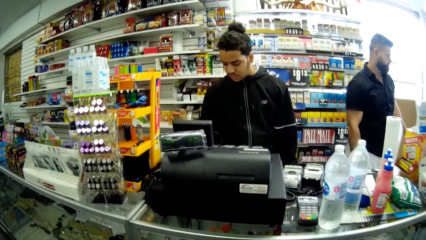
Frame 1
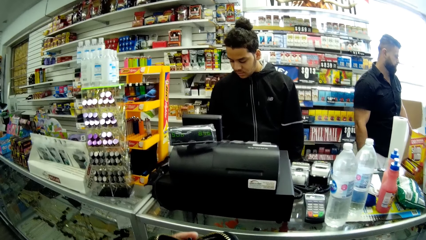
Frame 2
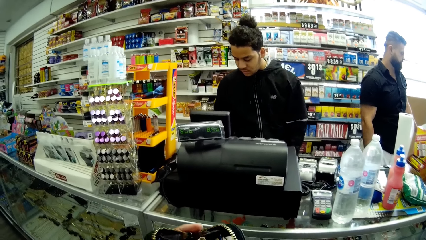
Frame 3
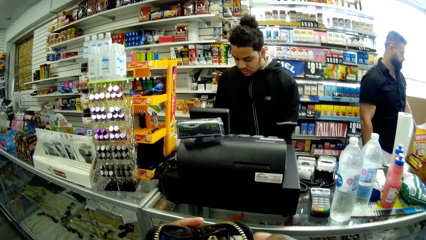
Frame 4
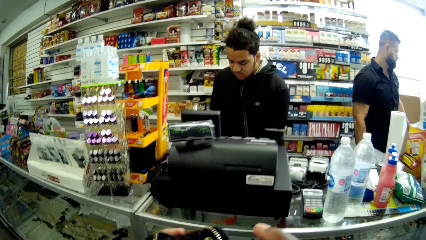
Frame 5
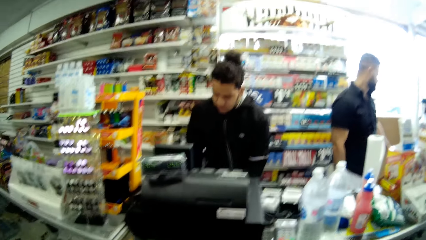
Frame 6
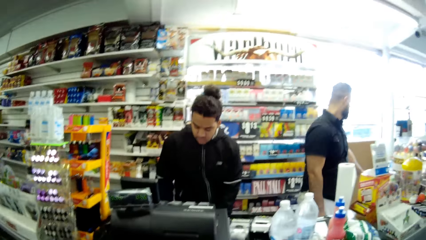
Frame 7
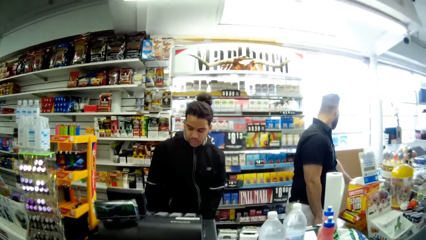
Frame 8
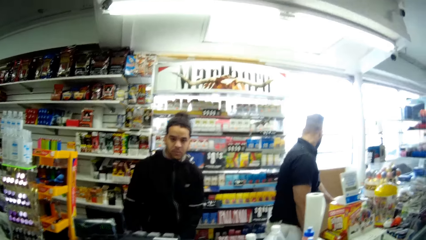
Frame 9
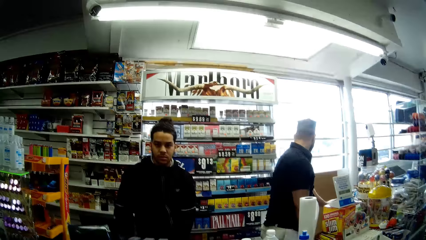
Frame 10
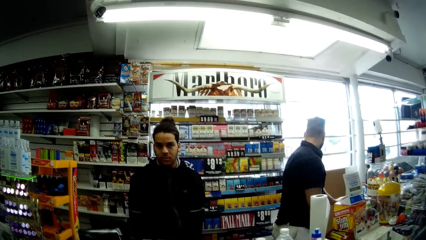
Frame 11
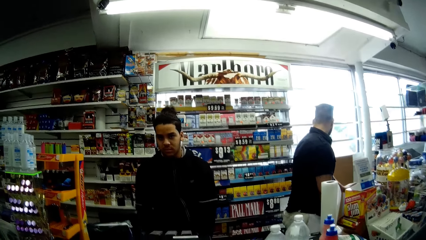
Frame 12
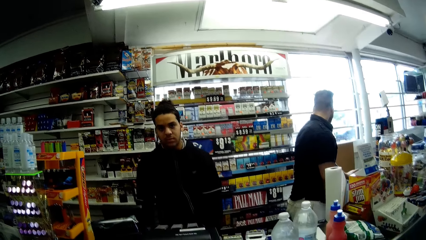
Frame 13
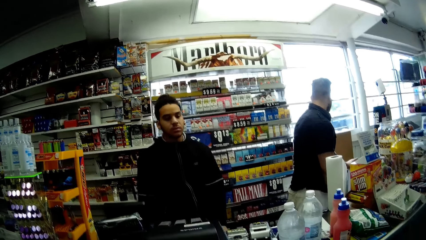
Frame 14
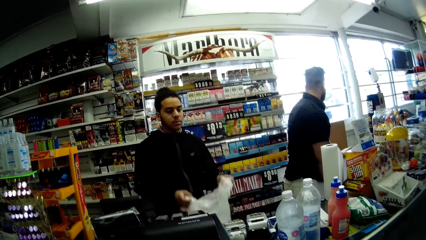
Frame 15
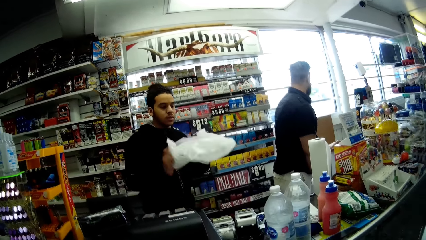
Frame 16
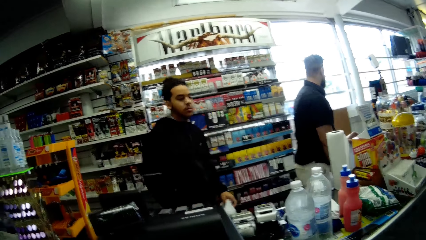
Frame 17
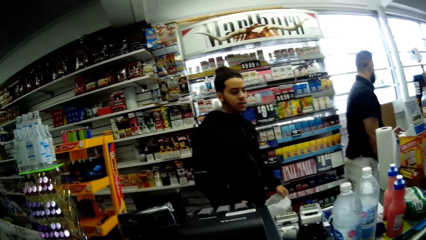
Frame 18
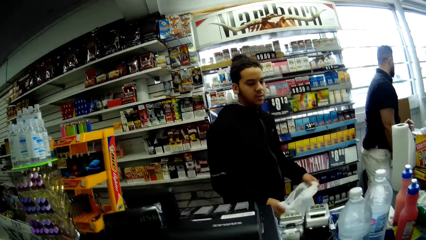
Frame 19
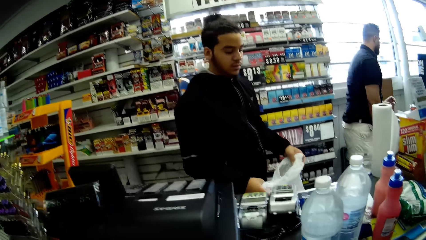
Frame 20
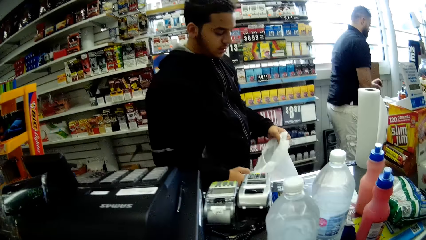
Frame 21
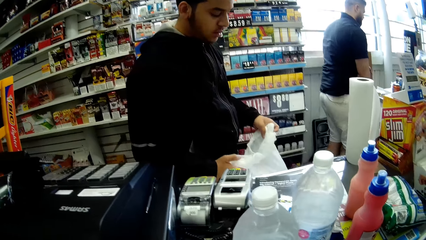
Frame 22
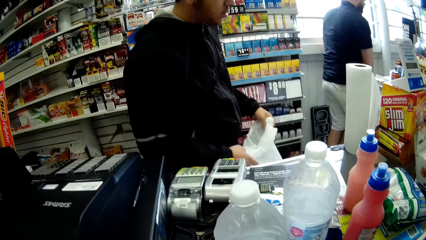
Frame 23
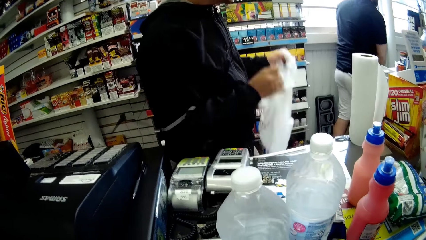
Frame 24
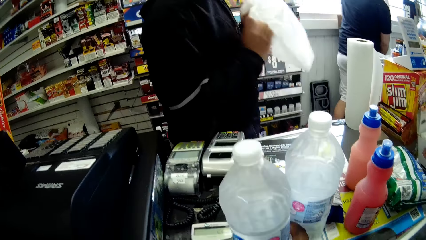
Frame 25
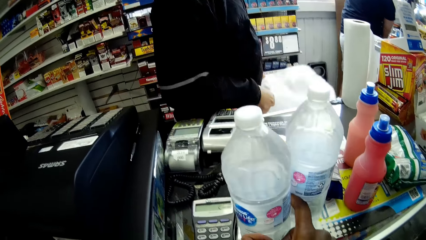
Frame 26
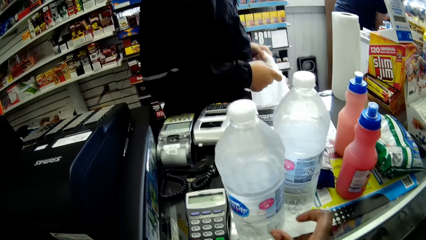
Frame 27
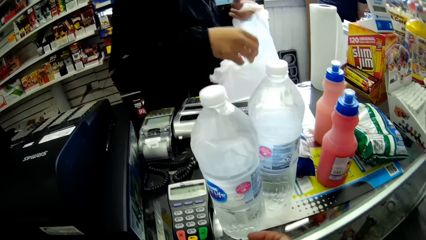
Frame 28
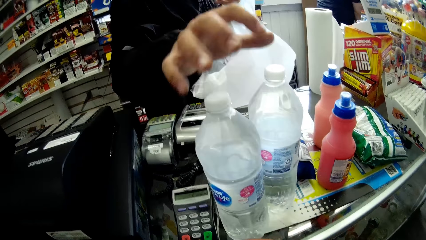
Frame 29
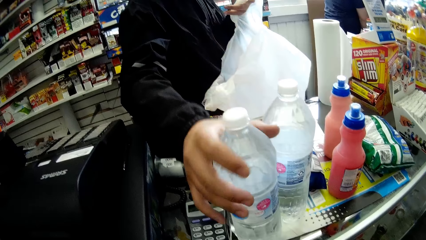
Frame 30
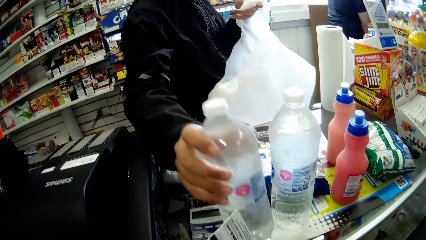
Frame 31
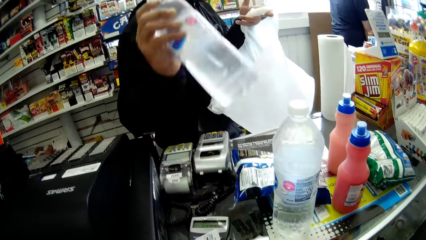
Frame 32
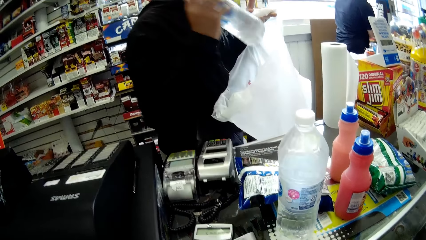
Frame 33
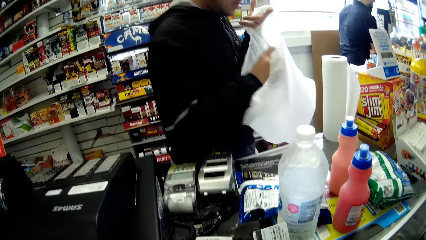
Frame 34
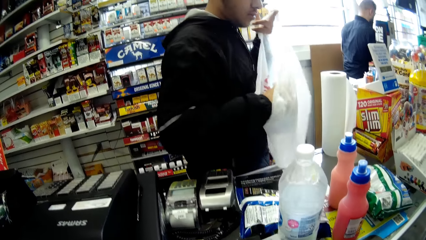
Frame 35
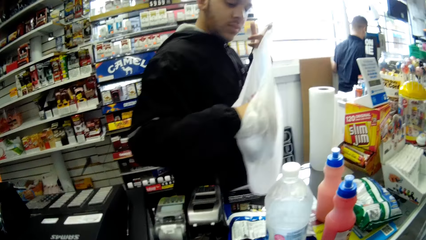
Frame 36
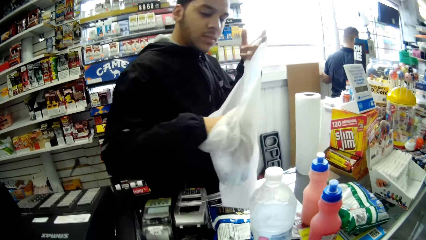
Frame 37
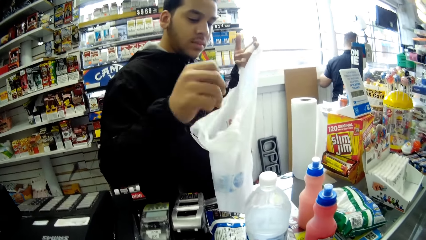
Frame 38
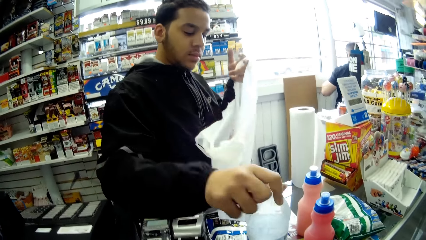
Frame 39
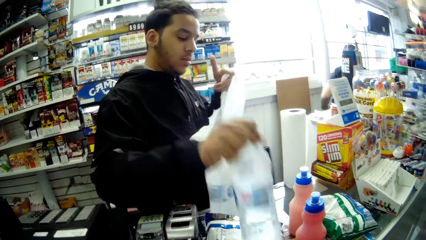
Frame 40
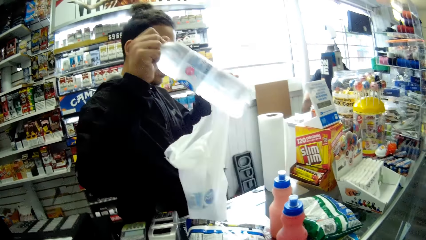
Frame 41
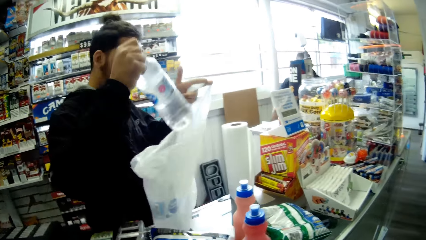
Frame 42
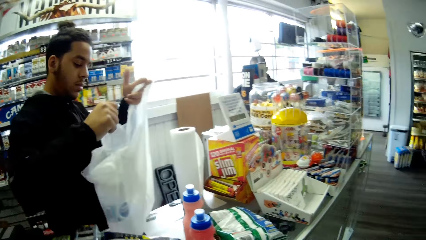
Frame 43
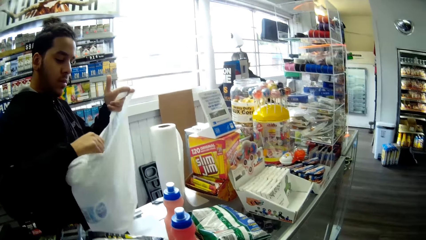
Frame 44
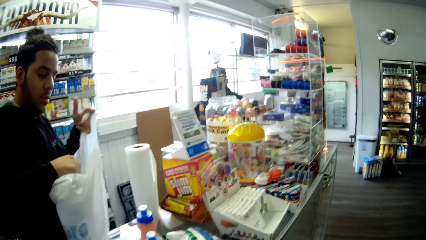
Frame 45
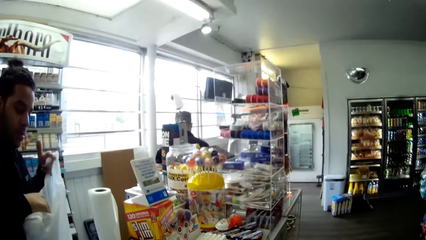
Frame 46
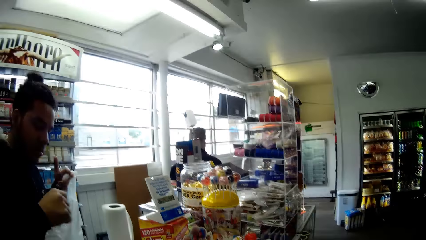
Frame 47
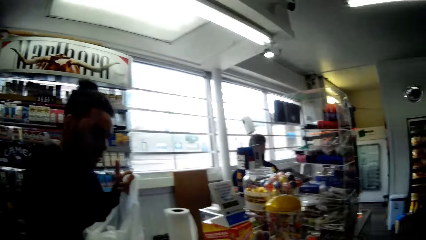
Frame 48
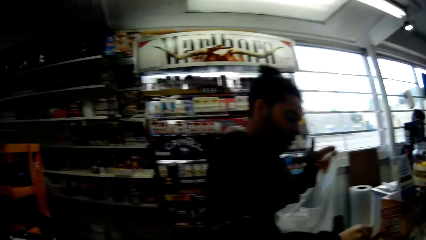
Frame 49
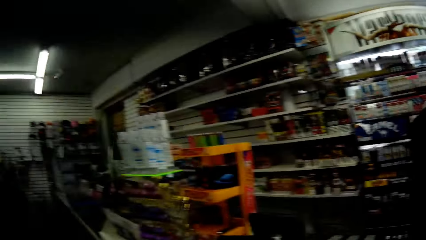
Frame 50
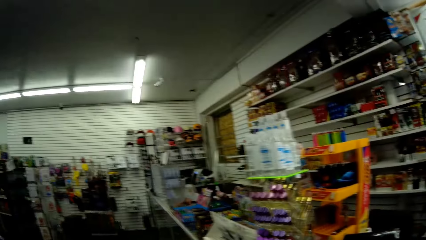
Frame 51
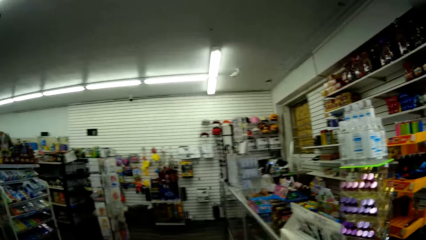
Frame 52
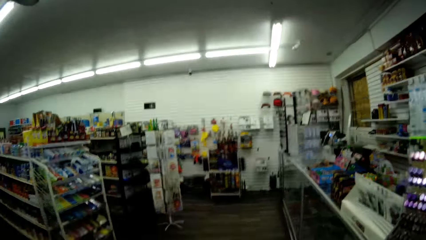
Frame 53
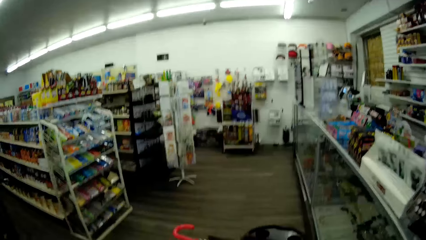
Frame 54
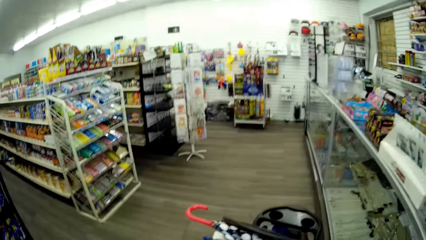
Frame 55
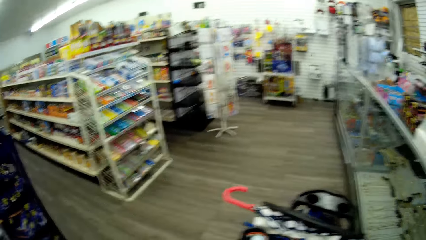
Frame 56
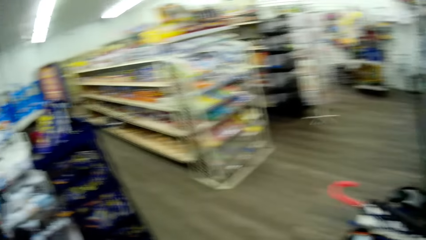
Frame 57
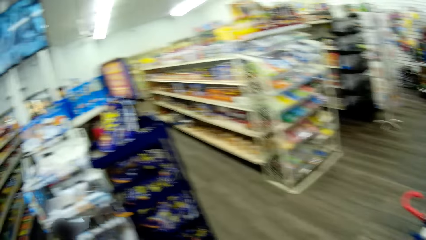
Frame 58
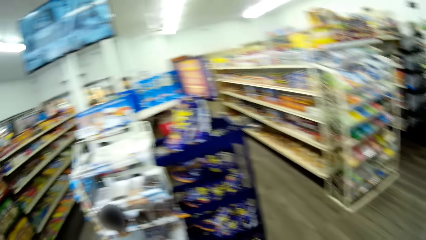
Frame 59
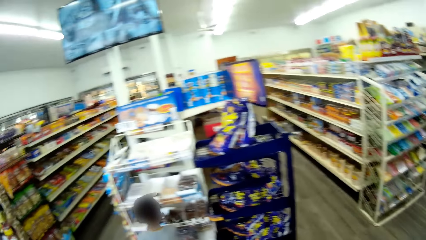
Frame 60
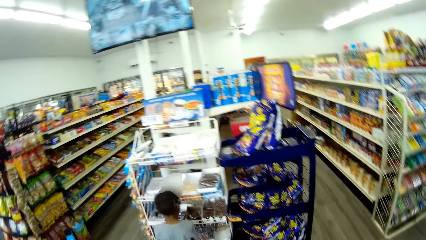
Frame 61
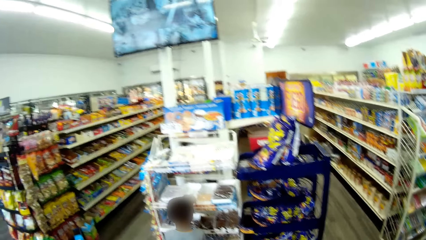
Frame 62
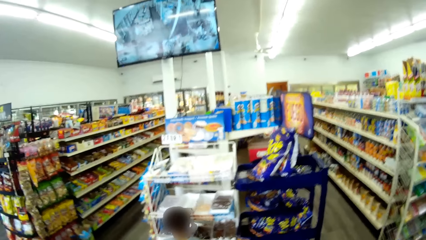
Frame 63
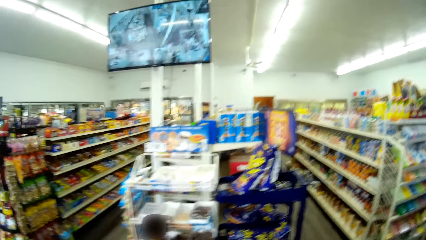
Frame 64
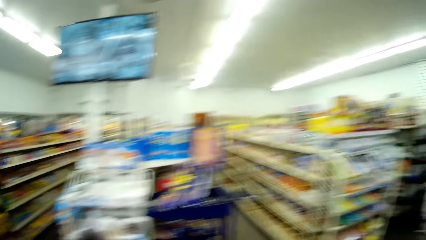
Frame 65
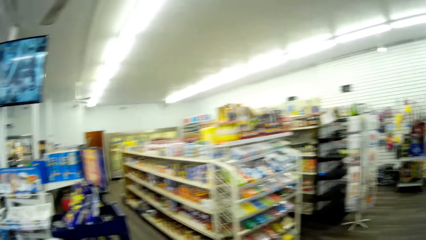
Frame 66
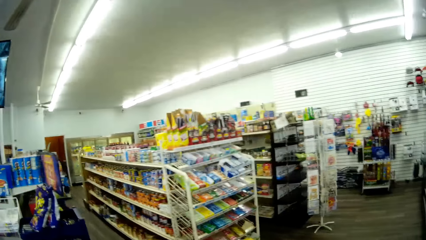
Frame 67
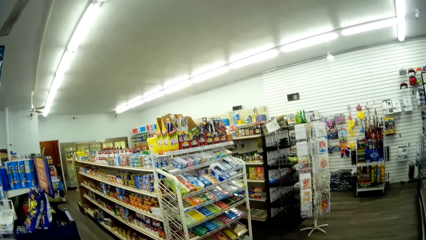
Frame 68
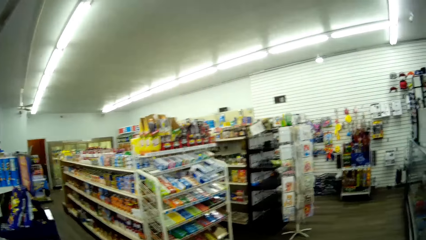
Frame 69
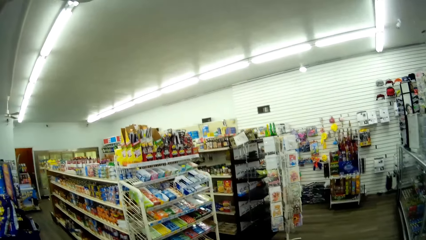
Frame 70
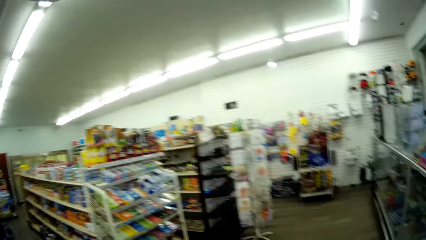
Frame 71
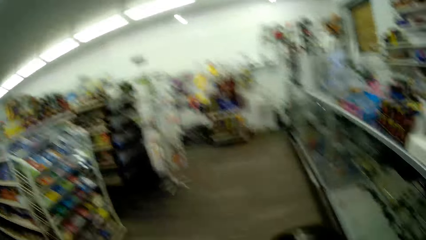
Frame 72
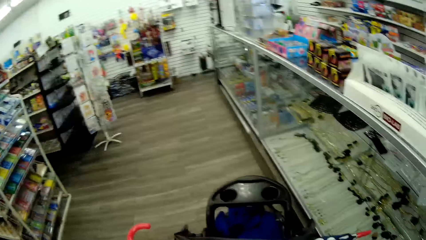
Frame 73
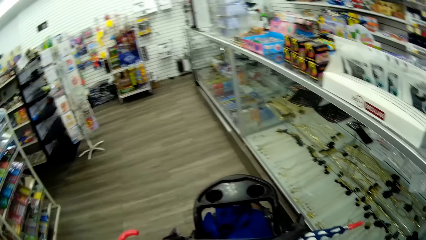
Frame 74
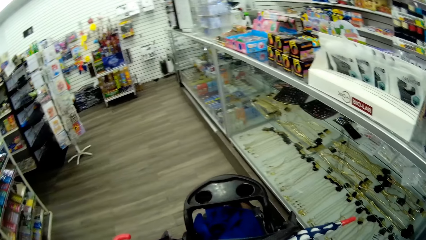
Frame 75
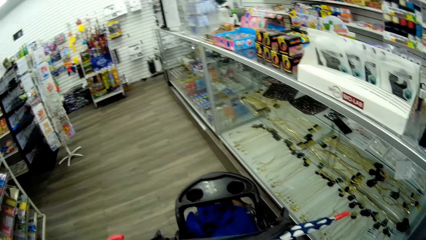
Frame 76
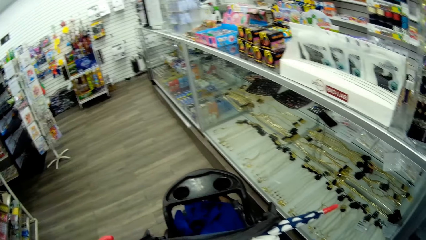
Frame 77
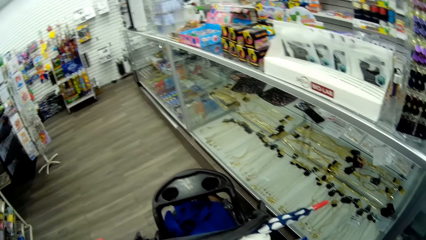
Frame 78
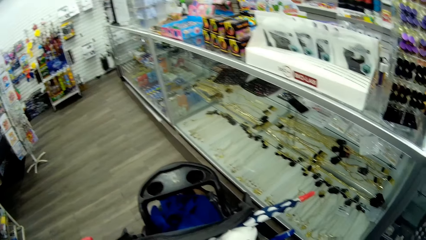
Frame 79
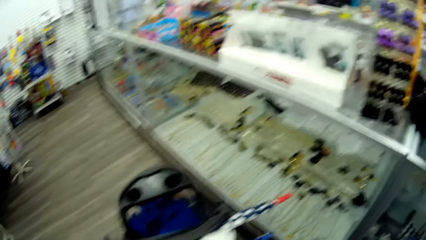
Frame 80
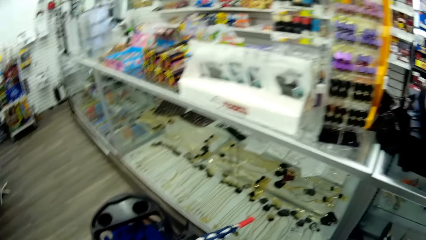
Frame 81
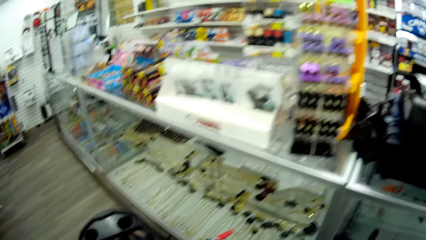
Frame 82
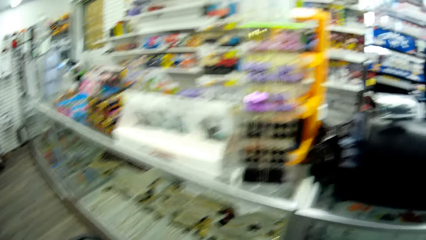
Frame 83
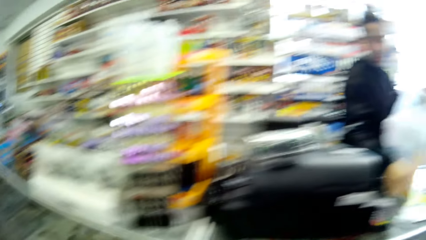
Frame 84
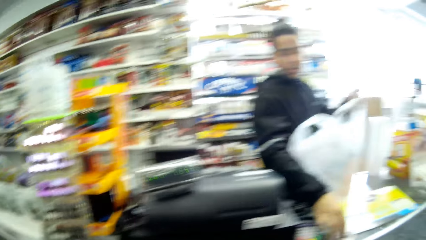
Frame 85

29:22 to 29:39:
The cashier adjusts a polythene bag with his hands. The cashier picks the packaging bag. The camera wearer removes her right hand from a bottle of water on the front desk. The cashier picks the bottle of water from the front desk with his right hand. The cashier inserts the bottle of water in his right hand into the polythene bag in his left hand. The cashier picks the bottle of water from the front desk with his right hand. The cashier inserts the bottle of water in his right hand into the polythene bag in his left hand. The camera wearer looks around.
